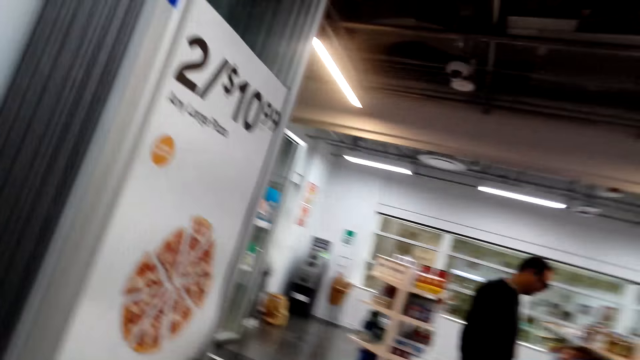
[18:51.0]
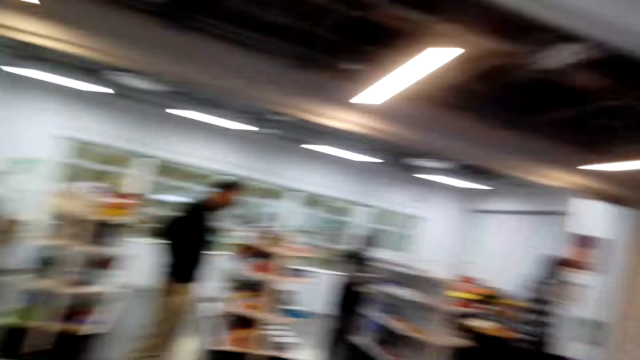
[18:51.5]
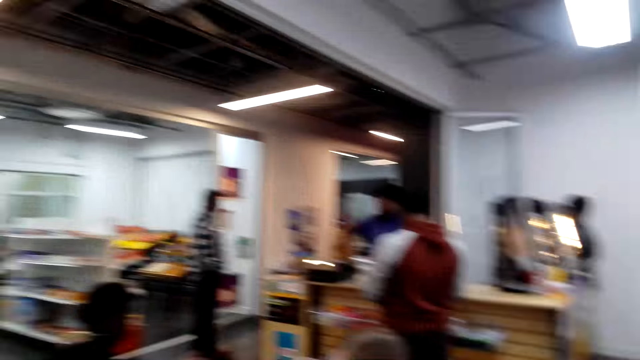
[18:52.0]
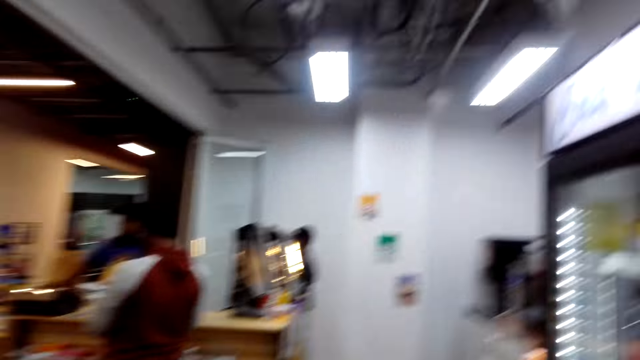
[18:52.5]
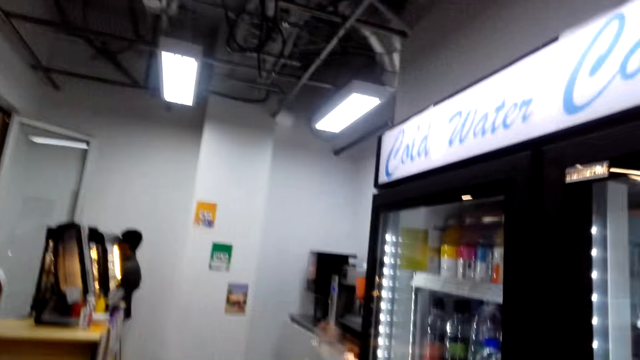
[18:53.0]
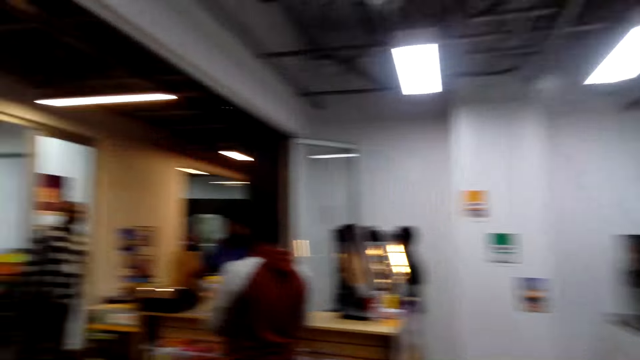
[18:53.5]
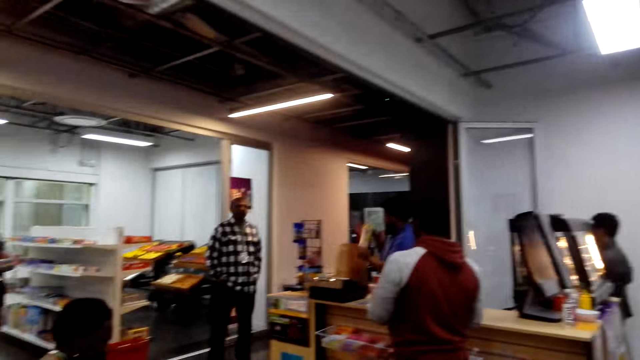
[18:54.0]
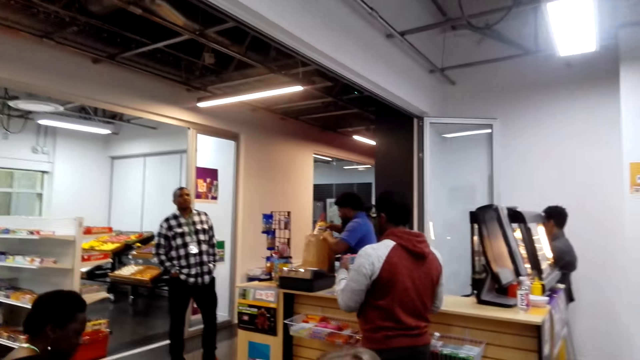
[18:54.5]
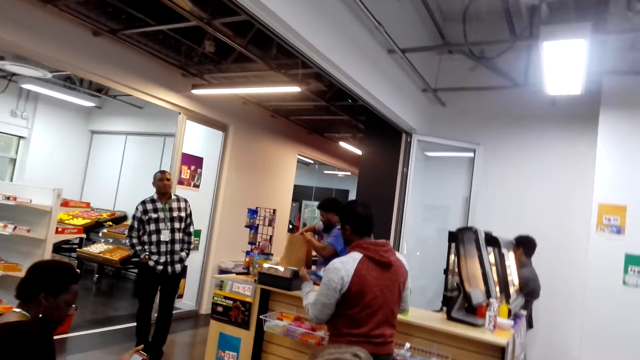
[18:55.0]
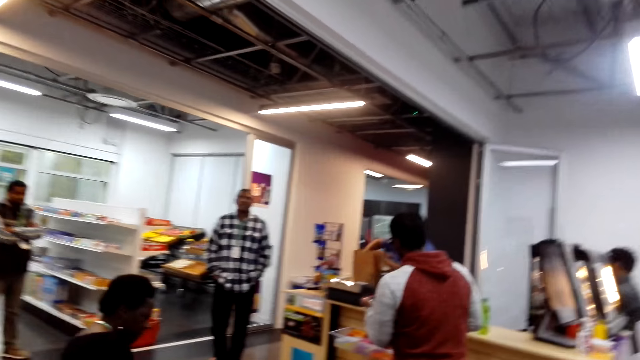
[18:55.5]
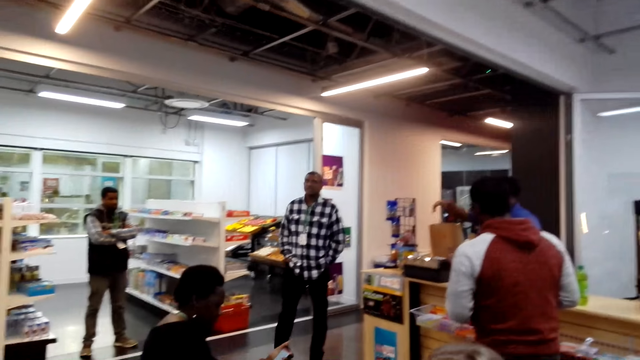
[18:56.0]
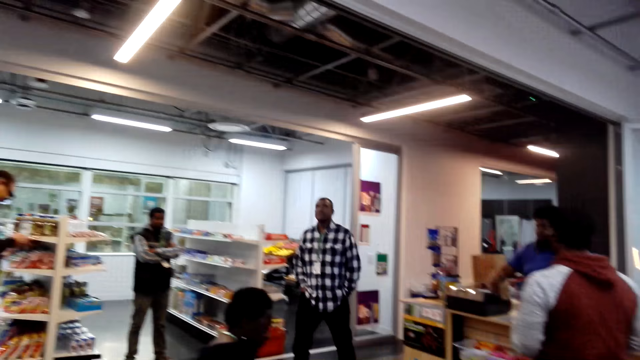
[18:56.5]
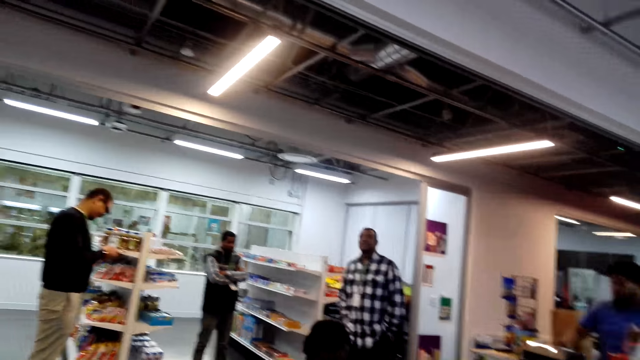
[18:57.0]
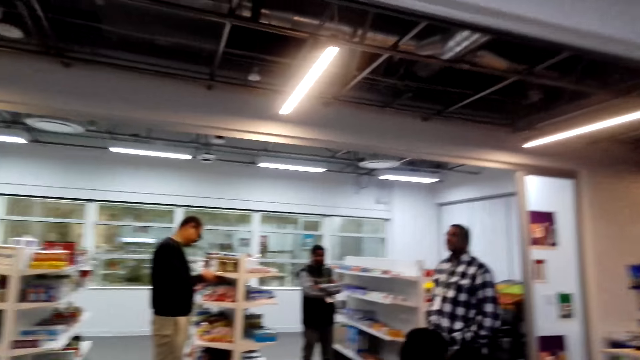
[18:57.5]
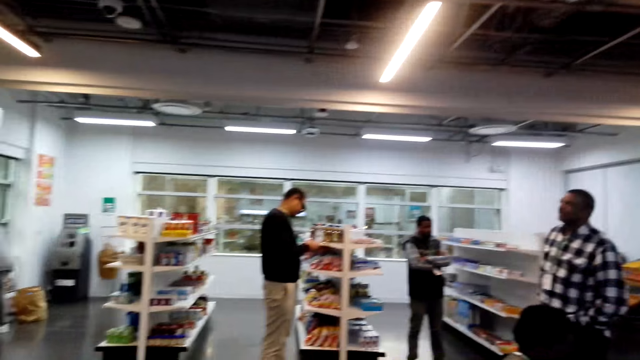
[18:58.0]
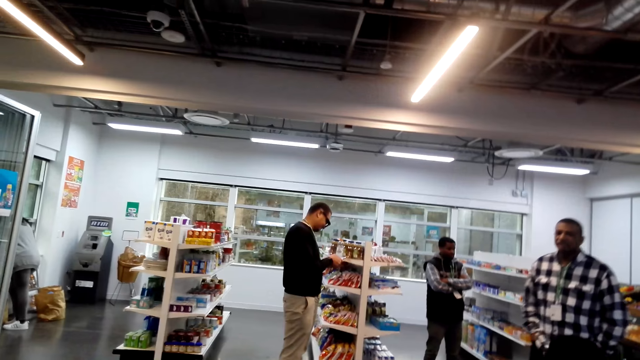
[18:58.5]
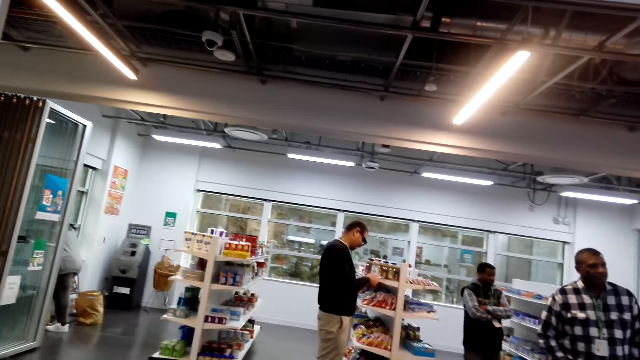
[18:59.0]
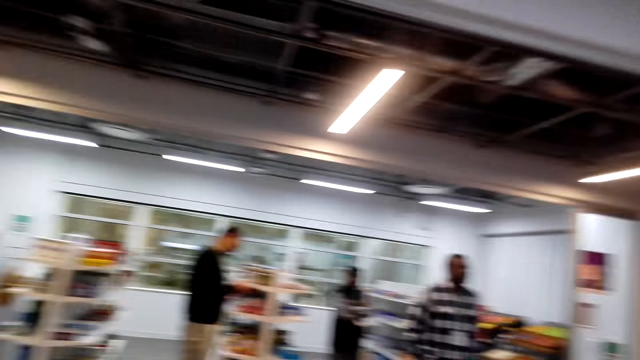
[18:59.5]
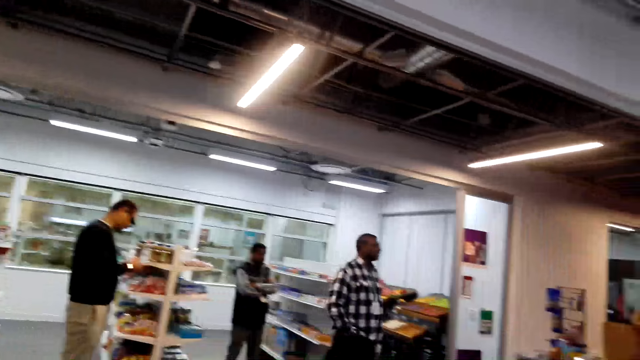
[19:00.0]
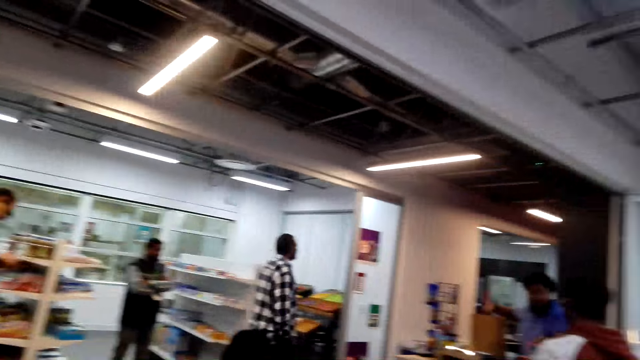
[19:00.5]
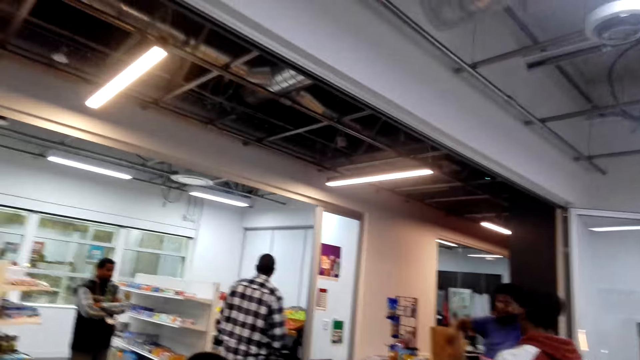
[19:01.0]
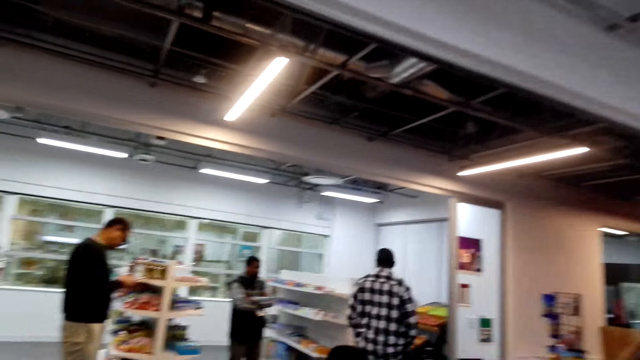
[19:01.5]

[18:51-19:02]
The camera wearer looks around. A man talks. Another man picks up the goods.

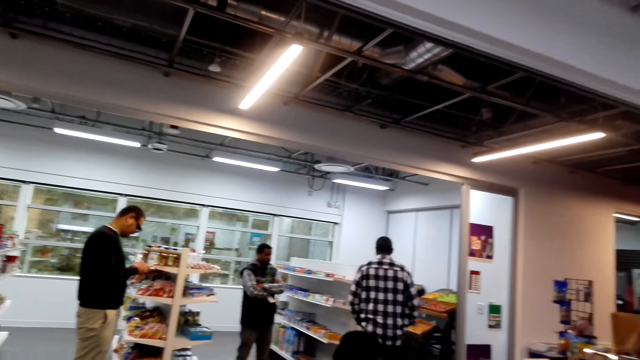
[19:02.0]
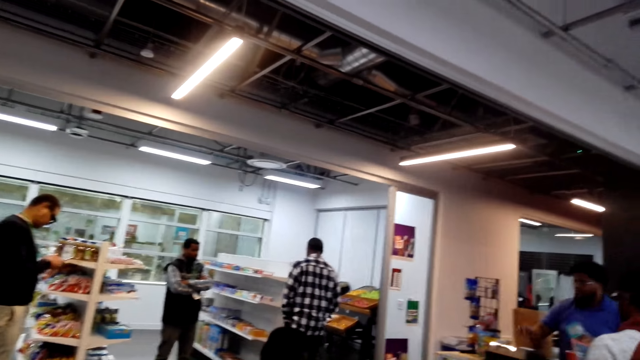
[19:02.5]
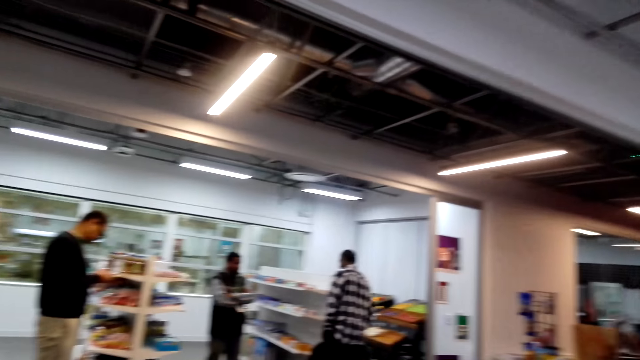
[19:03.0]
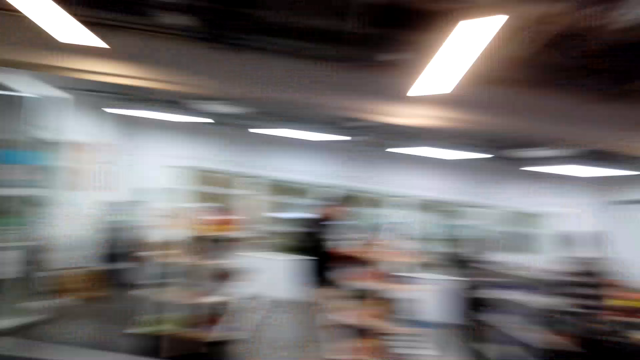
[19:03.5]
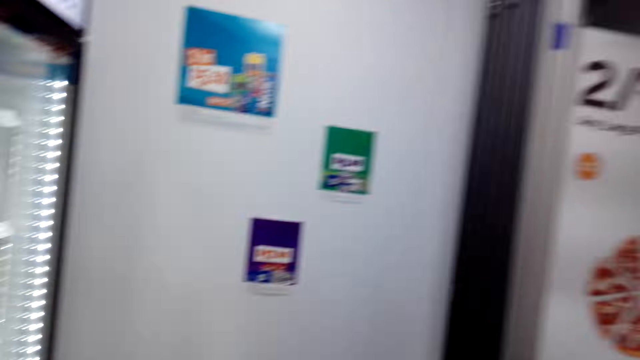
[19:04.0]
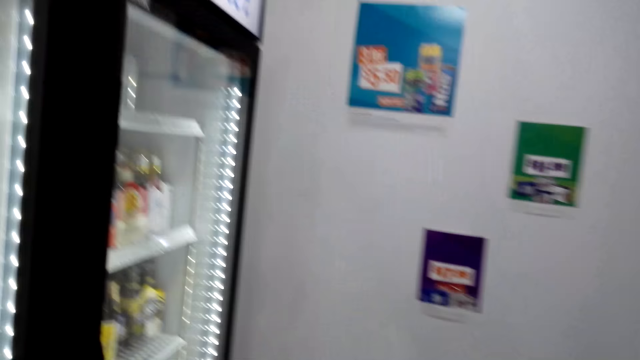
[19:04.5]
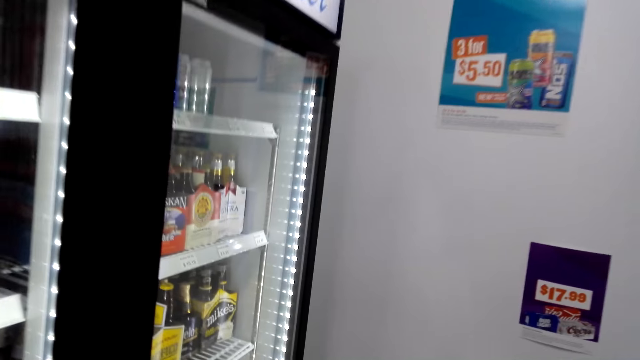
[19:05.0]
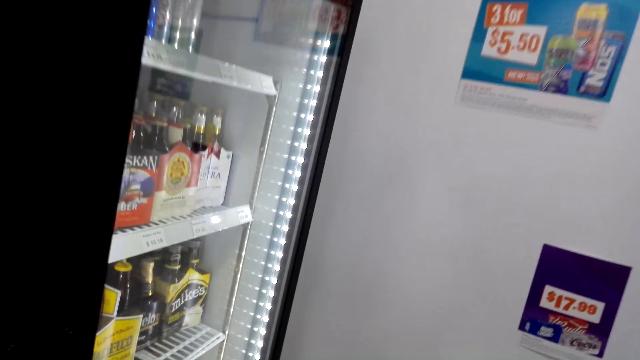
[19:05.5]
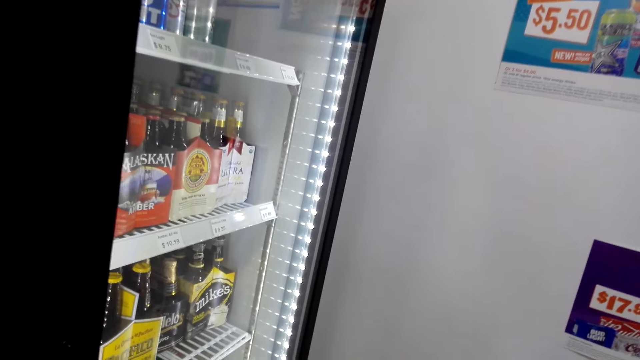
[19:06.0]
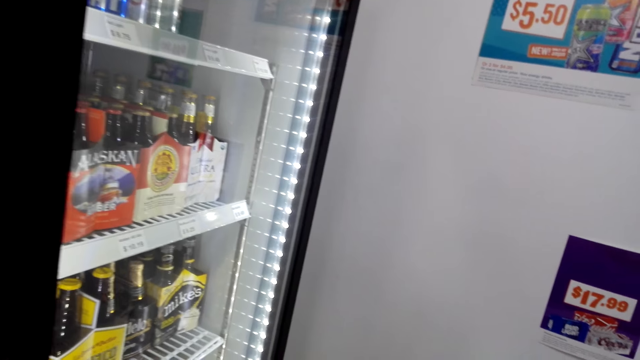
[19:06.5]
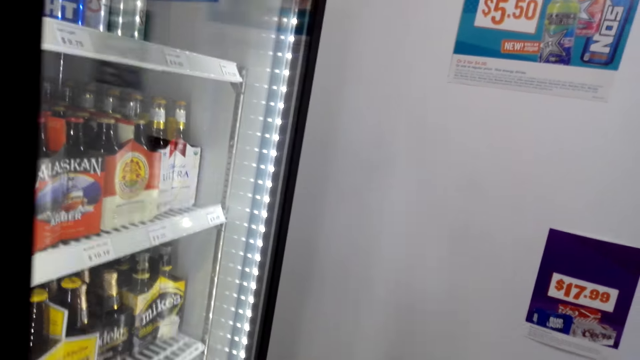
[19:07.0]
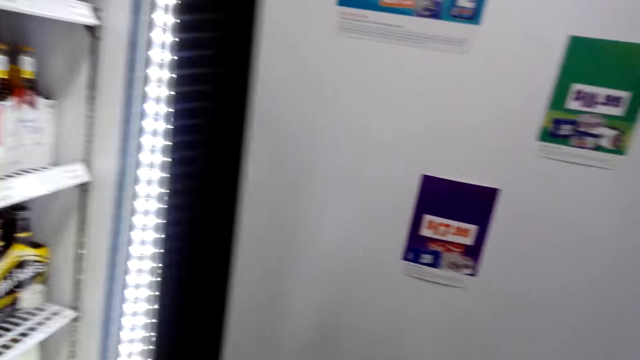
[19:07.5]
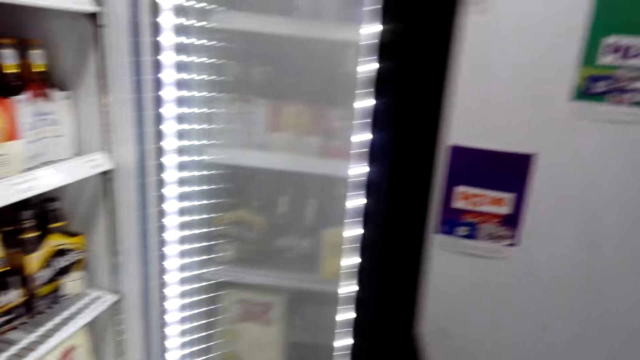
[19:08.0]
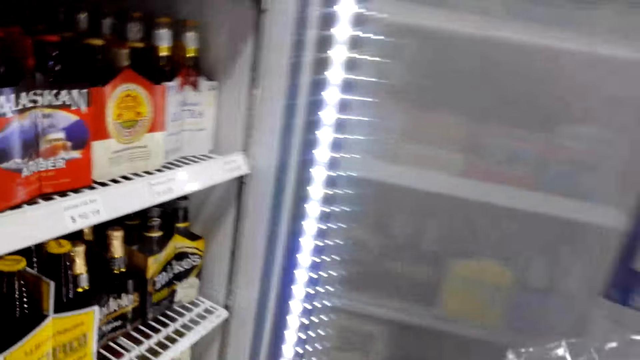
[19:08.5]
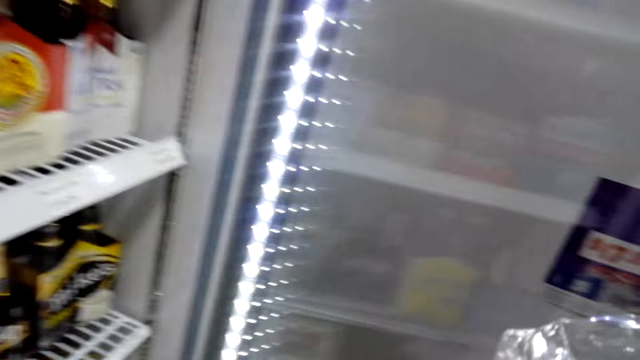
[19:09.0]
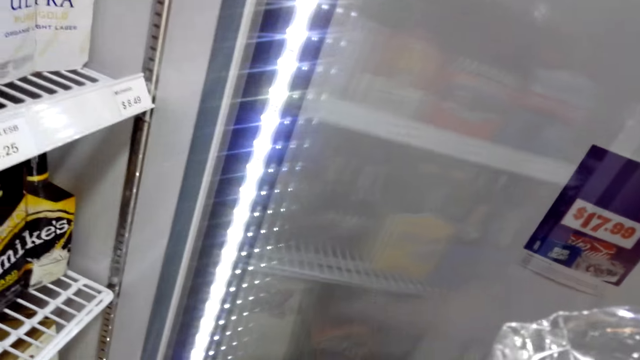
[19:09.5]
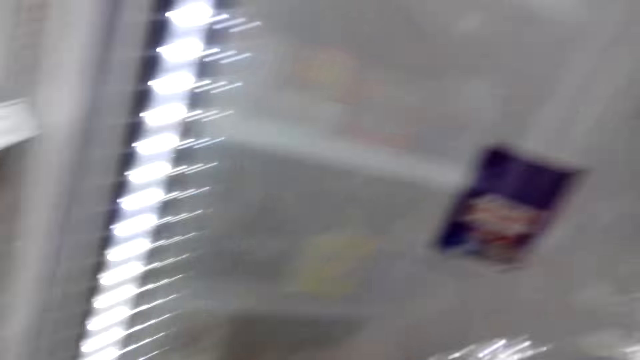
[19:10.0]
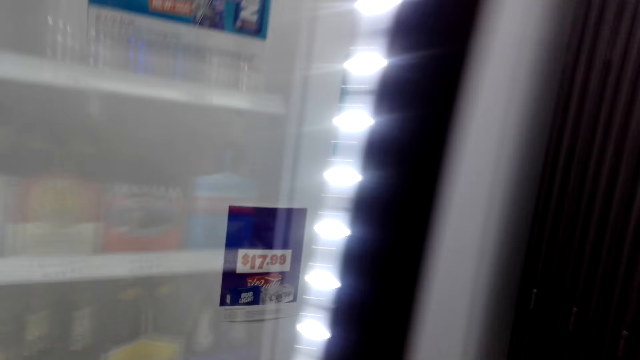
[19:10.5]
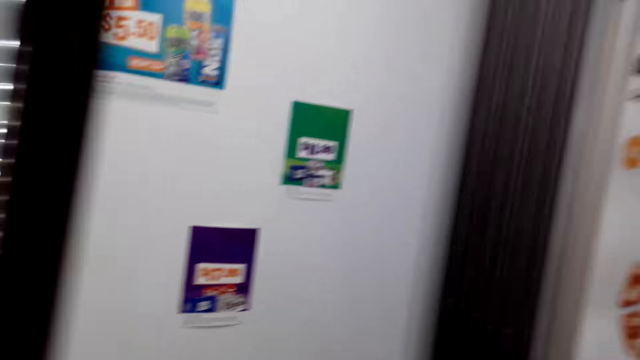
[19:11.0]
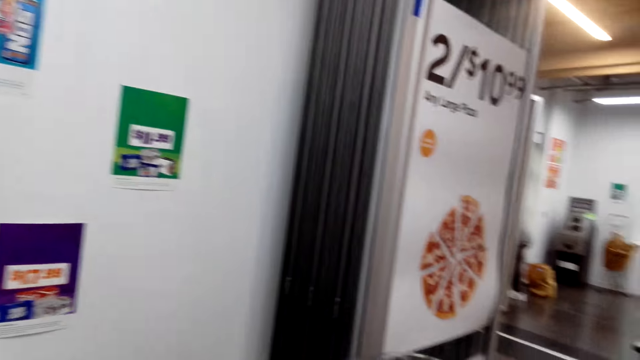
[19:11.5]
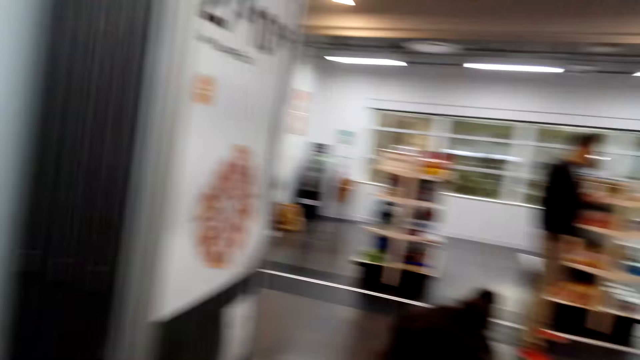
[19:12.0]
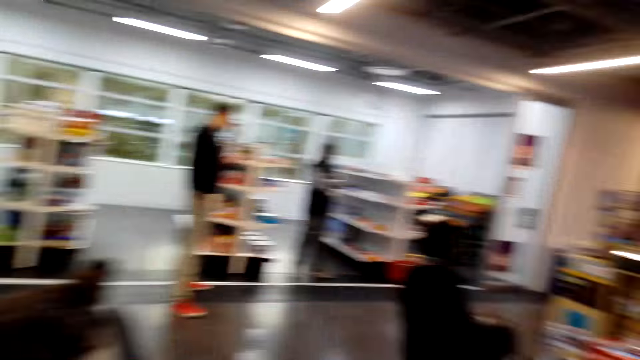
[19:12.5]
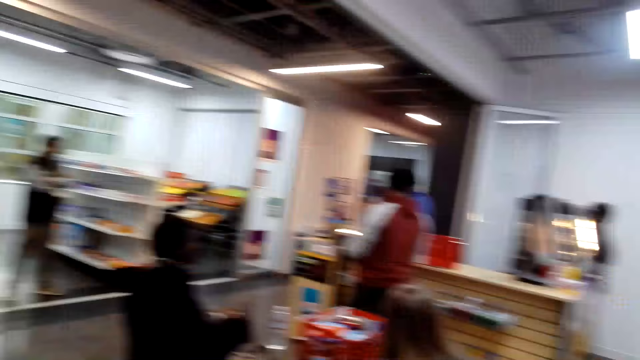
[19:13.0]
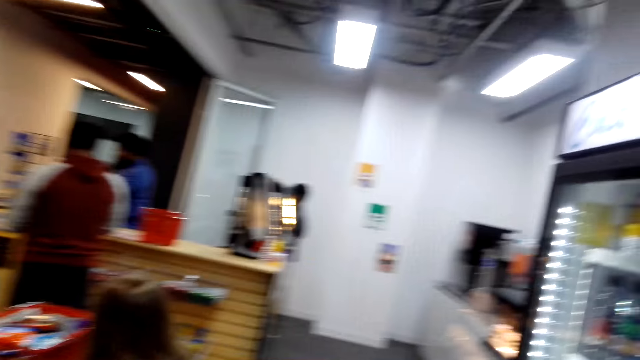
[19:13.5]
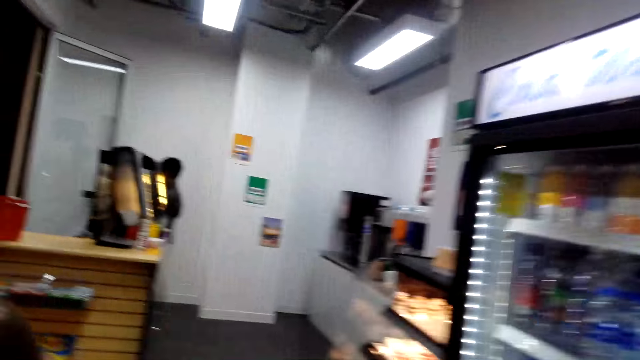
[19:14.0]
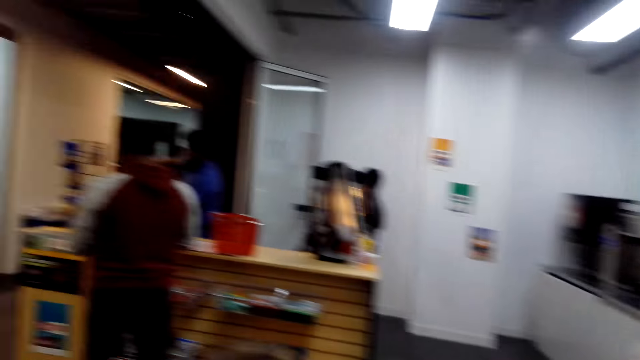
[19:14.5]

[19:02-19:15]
A man walks around. The camera wearer walks around. They open the display fridge. They take something. They close the fridge. They look around.
